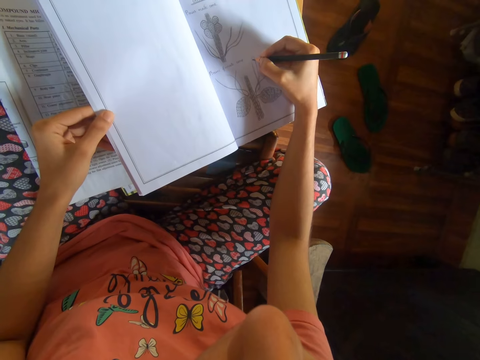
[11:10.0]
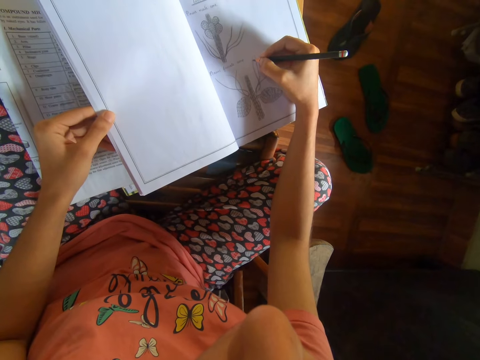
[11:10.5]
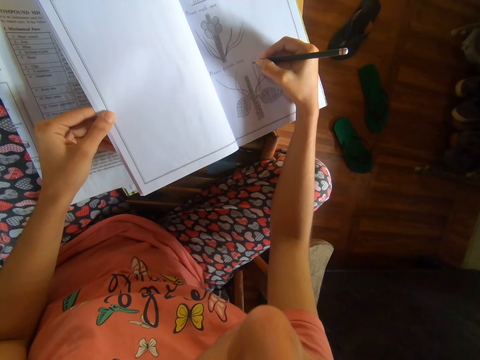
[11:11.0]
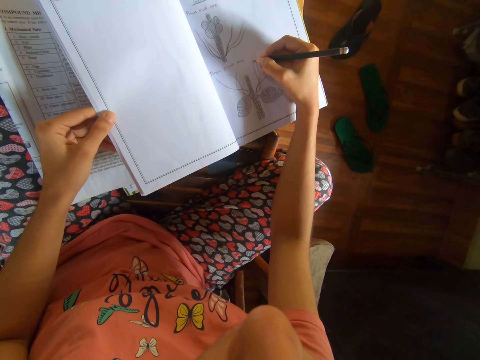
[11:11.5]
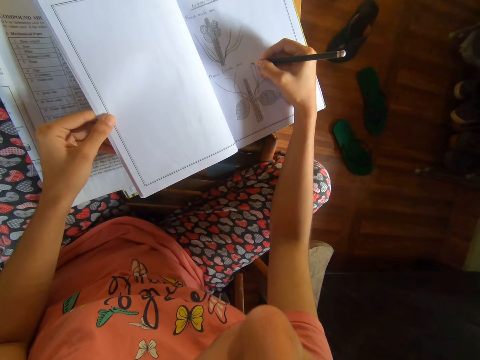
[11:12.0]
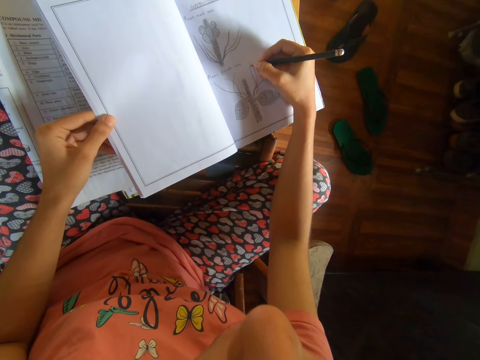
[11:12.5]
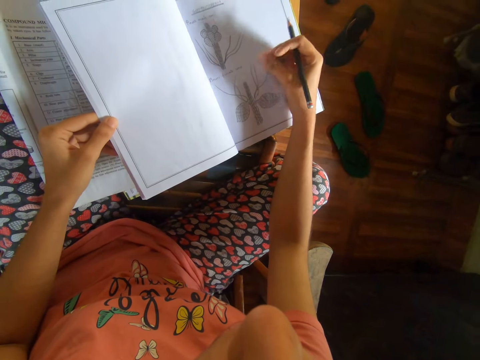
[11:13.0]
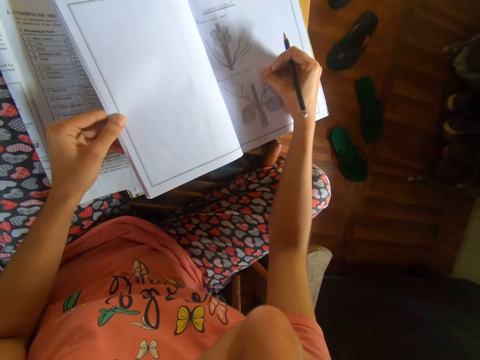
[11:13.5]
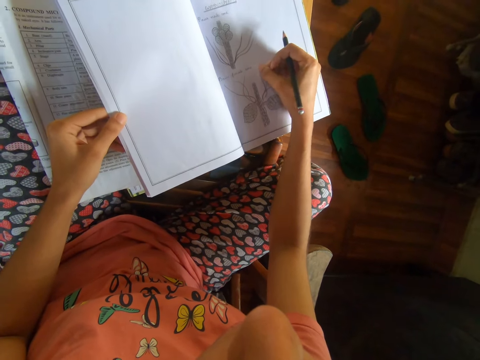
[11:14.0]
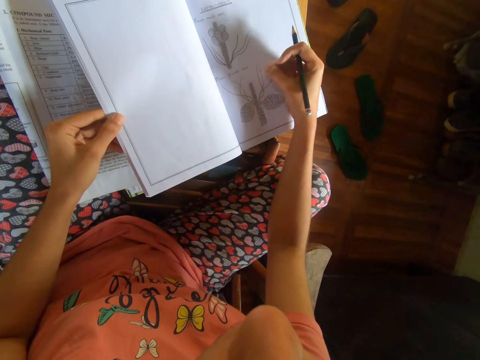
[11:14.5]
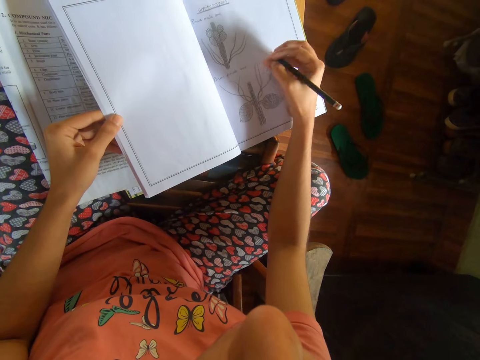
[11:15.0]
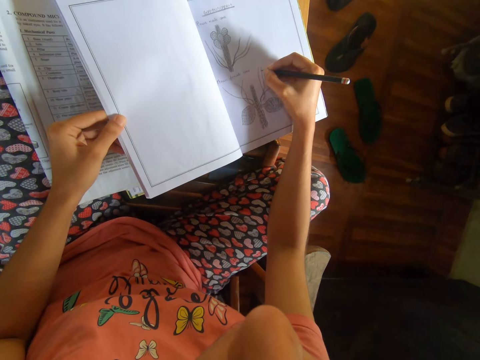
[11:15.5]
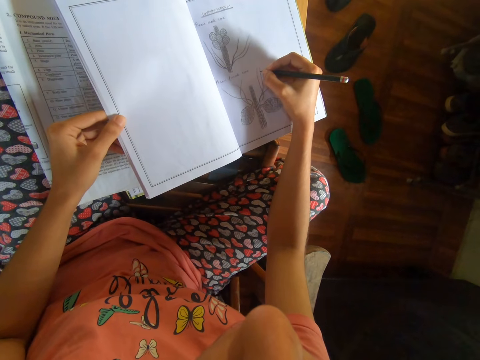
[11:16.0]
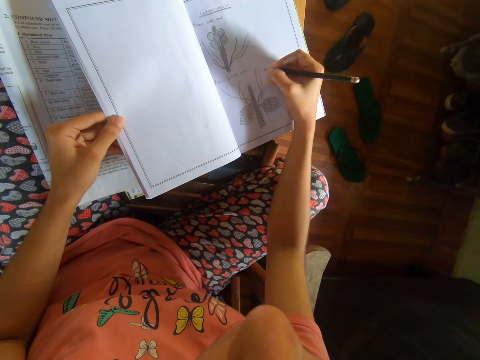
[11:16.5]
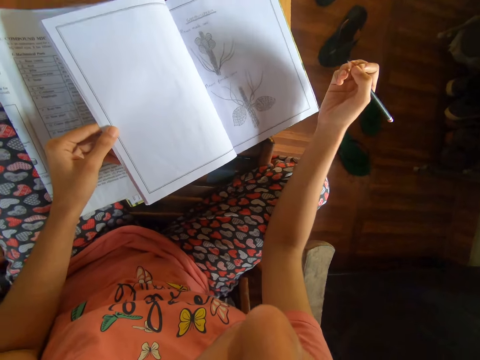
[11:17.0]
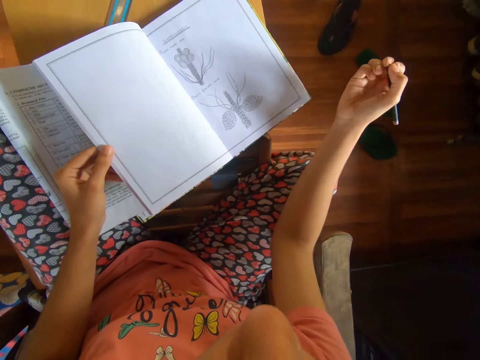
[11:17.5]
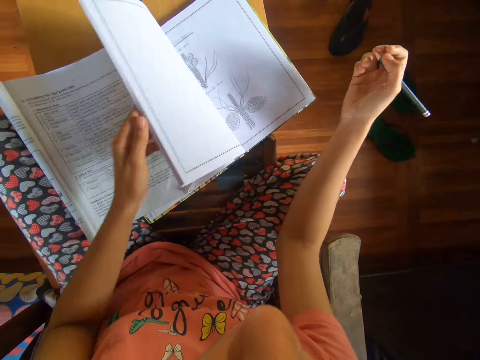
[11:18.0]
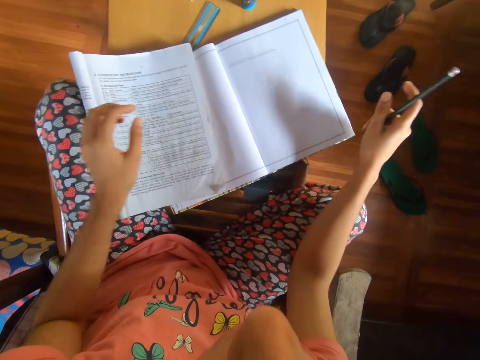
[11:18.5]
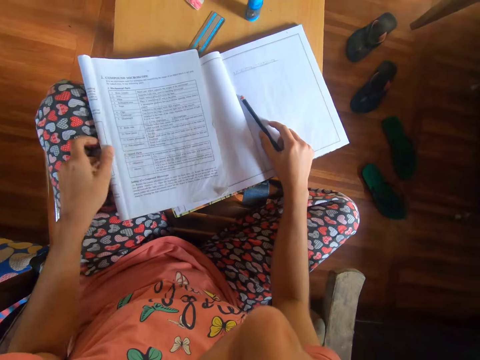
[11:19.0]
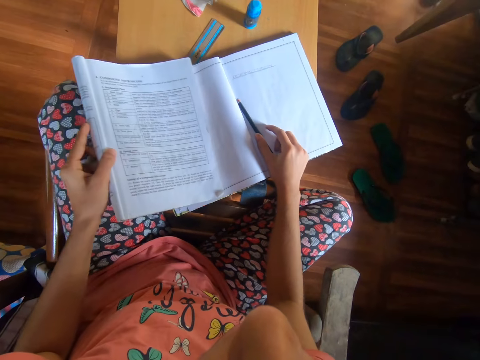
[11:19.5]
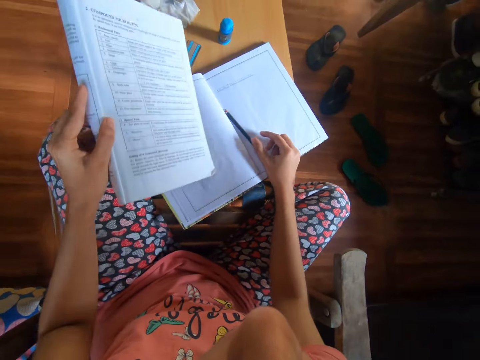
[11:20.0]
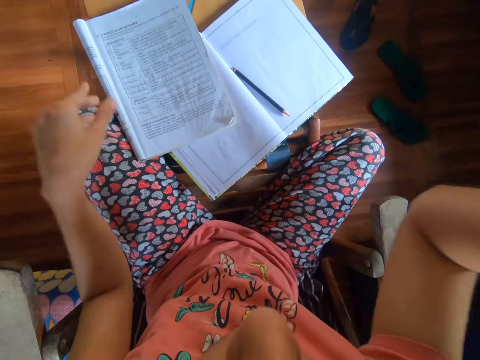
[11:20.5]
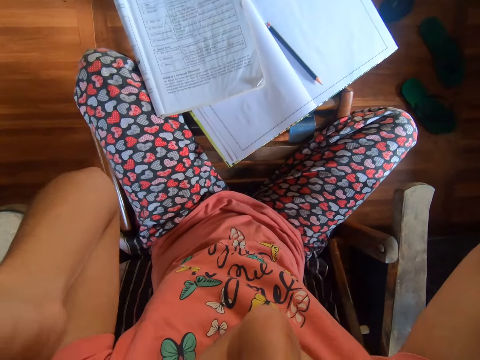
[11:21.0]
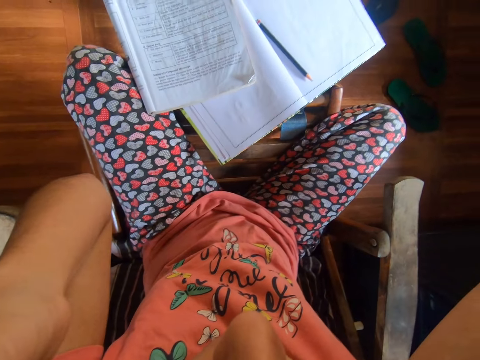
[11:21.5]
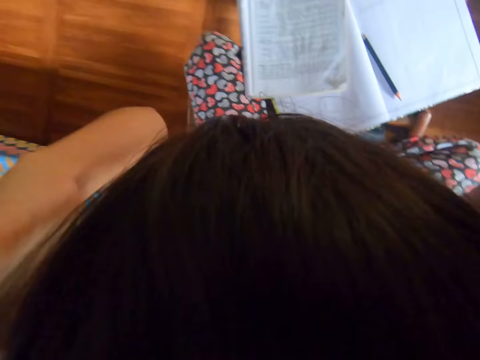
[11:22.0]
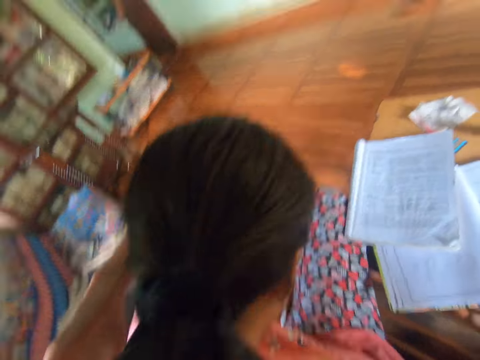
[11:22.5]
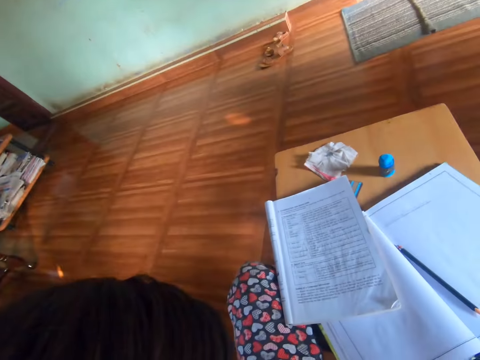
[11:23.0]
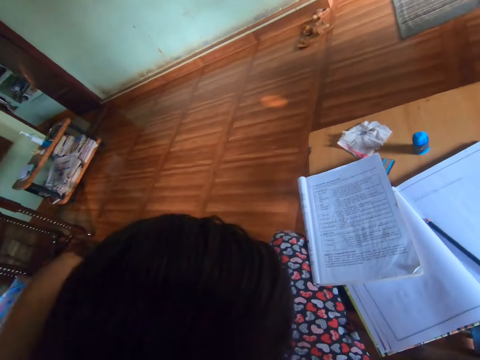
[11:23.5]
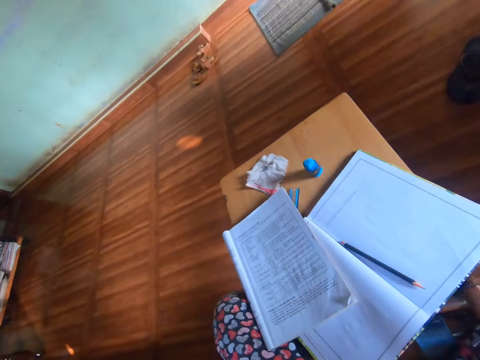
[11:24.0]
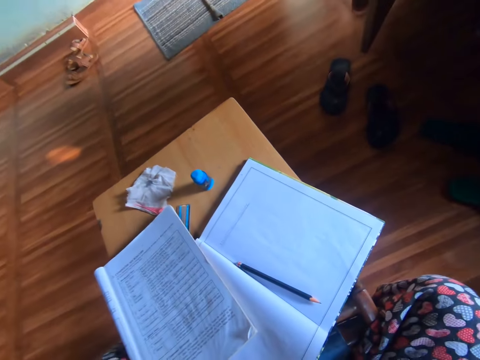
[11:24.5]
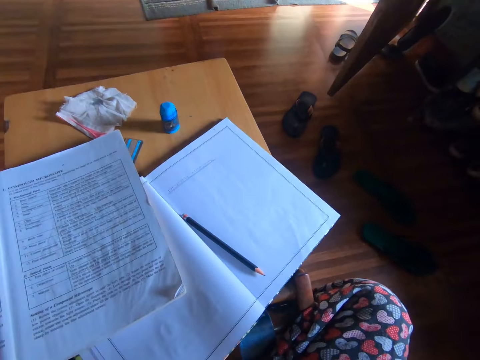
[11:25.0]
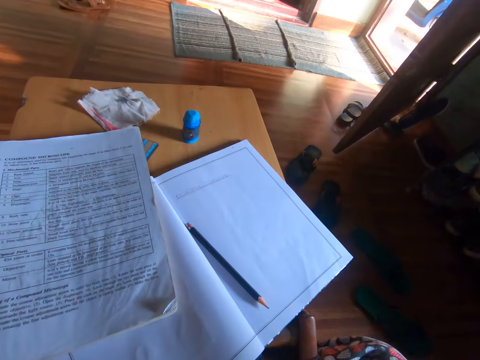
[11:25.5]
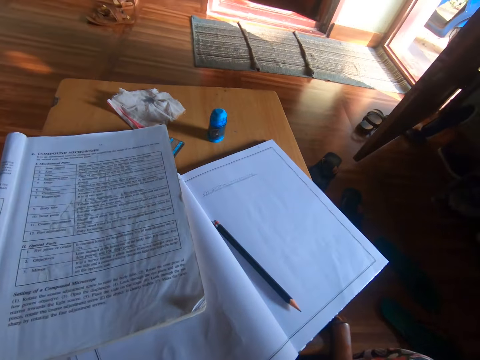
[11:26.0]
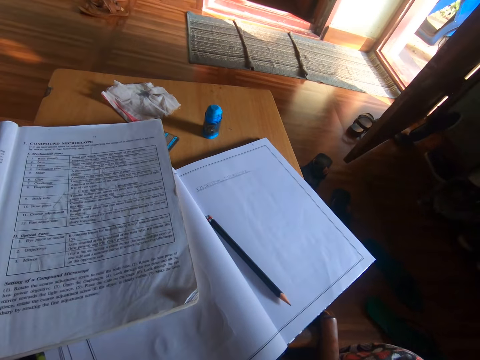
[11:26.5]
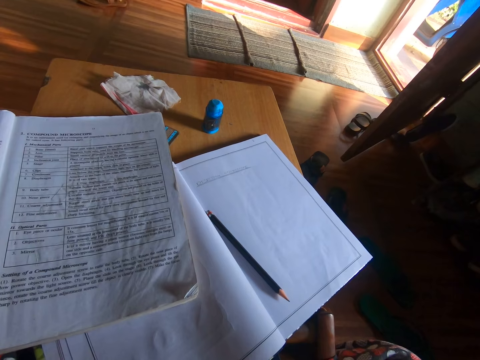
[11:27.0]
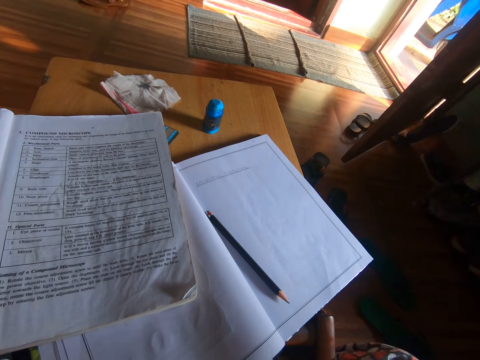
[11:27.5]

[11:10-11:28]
The camera wearer draws on the page of the book with the pencil in her right hand. She cleans the page of the book with her right hand. She draws on the page of the book with the pencil in her right hand. She flips through the pages of the book with her left hand. She takes the book from the table with her left hand. She drops the pencil on the book with her right hand. She drops the book in her left hand on the table. She adjusts a camera above her head with both hands. She raises her hands. She removes the camera.

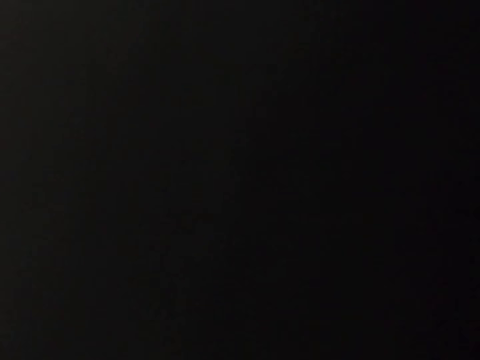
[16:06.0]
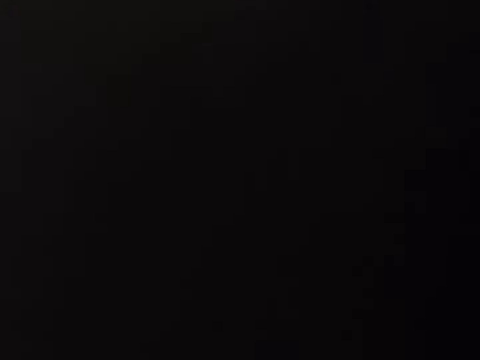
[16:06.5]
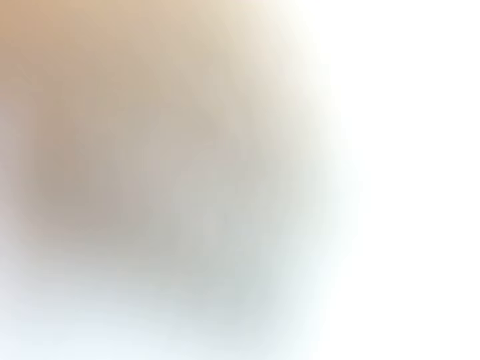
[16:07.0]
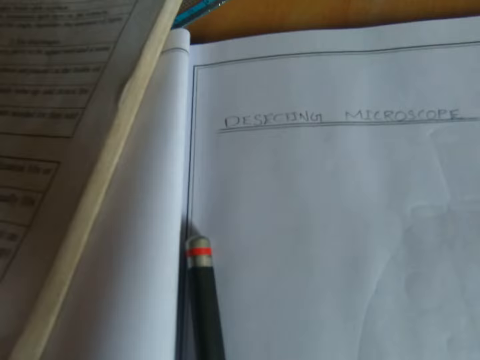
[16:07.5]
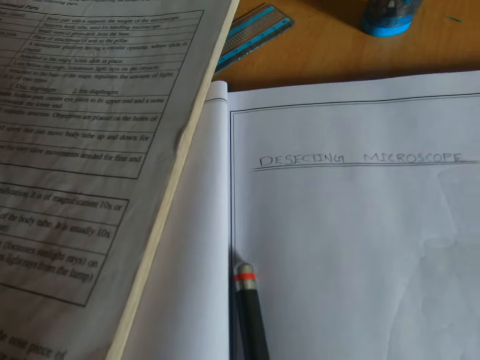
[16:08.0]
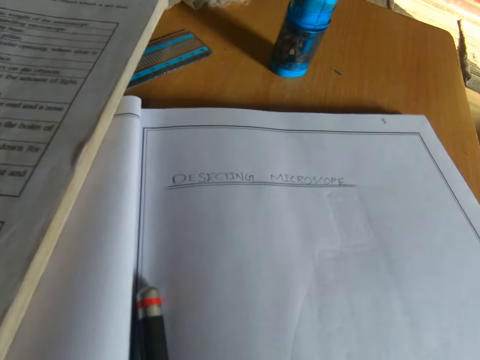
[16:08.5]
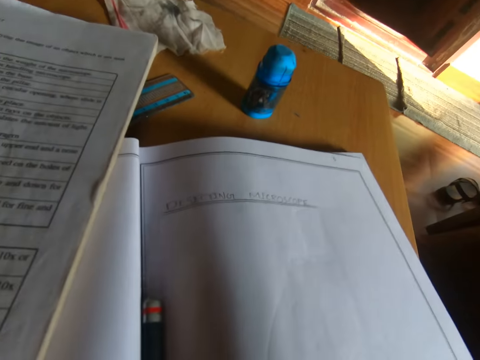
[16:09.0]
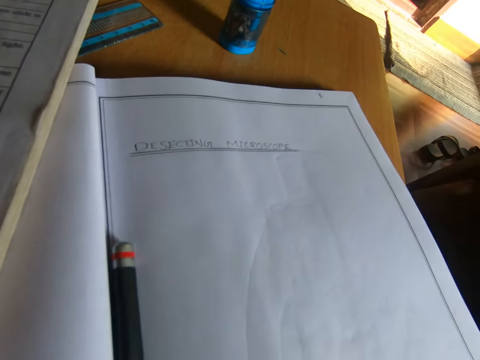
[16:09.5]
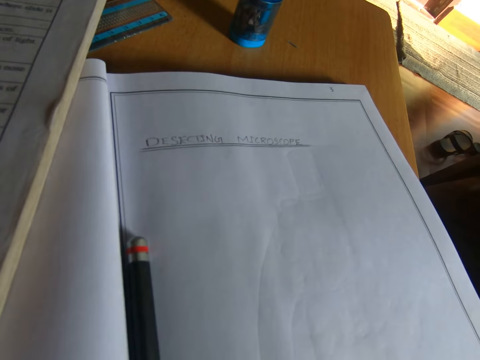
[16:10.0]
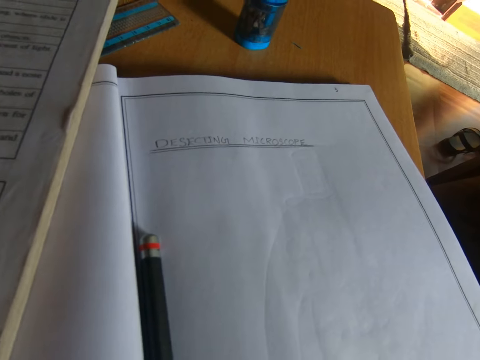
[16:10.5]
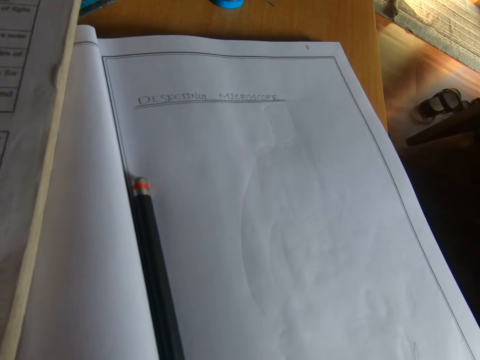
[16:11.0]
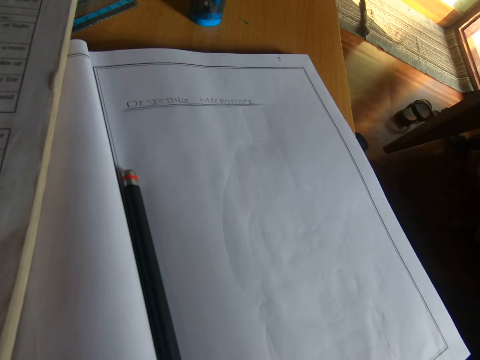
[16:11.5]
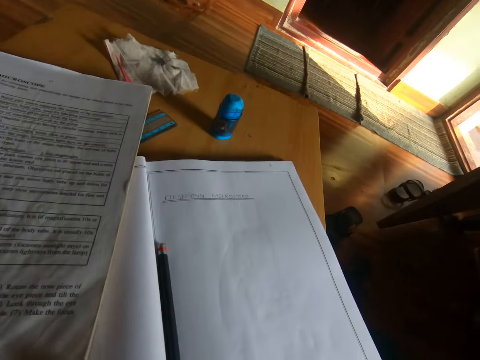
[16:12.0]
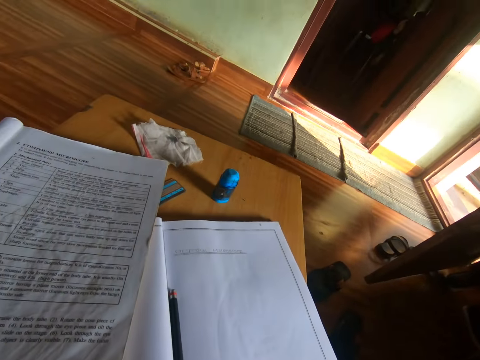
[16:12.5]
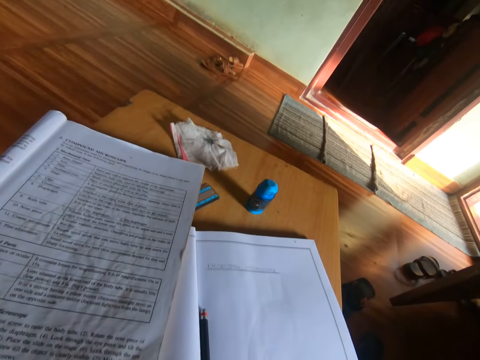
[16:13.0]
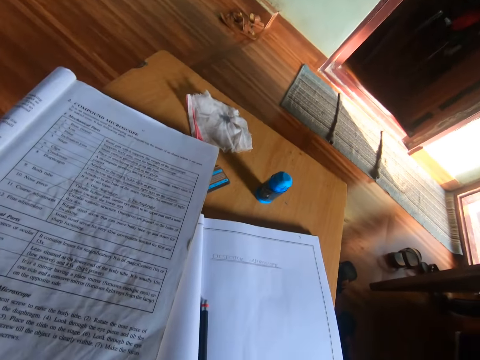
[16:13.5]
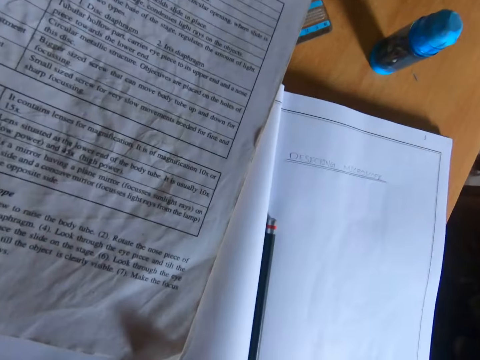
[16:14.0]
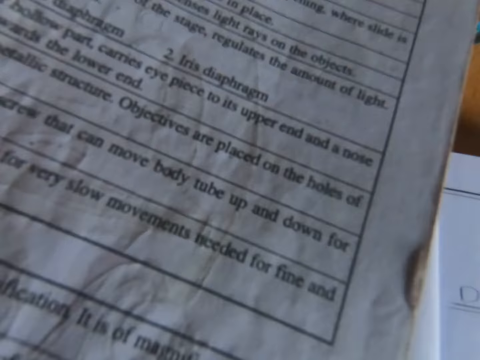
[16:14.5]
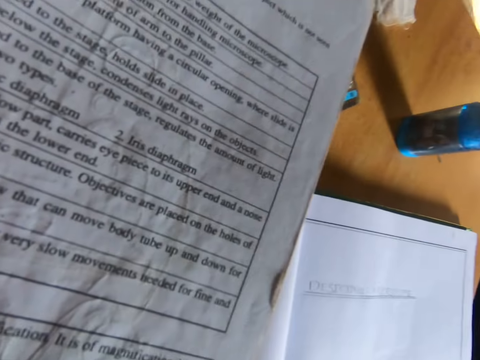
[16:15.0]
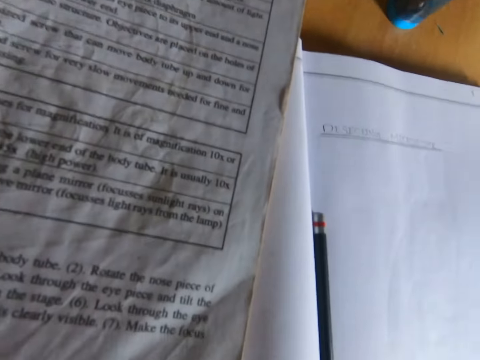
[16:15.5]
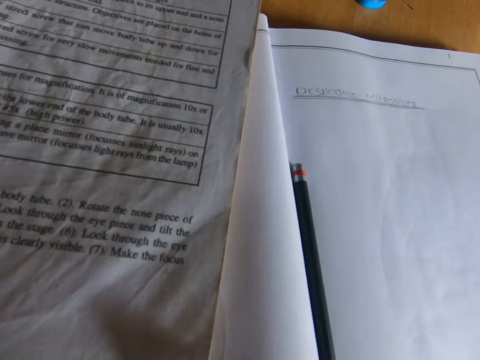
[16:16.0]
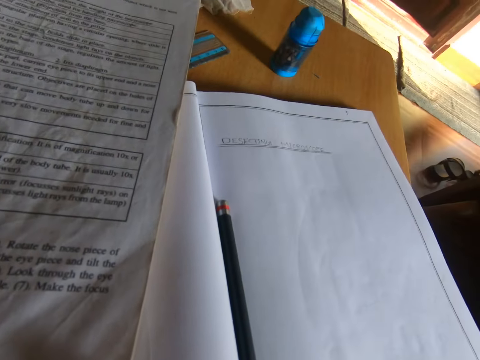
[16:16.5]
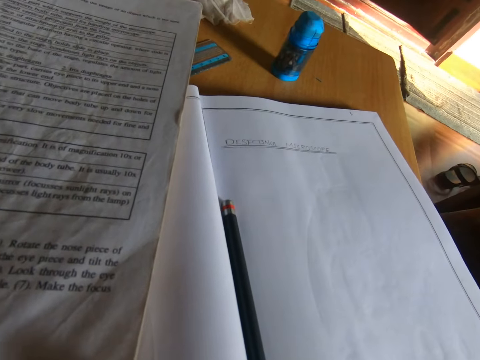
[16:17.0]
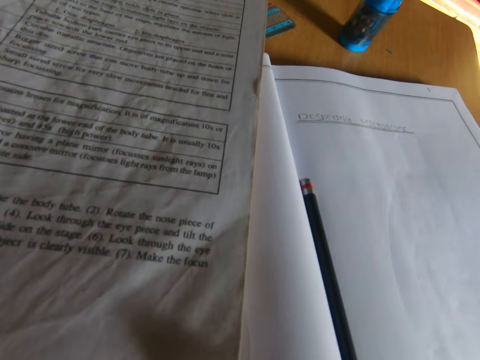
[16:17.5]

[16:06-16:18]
The camera wearer looks at the book. He touches a drawing book on a table with his right hand.
